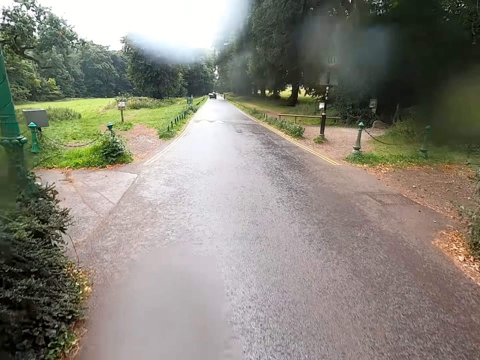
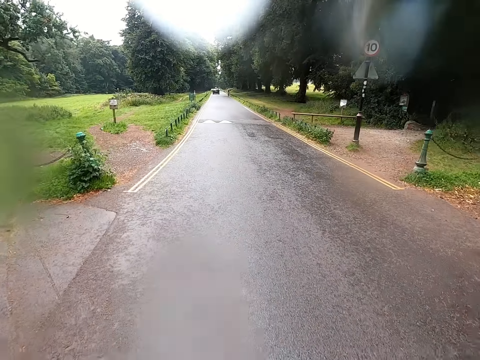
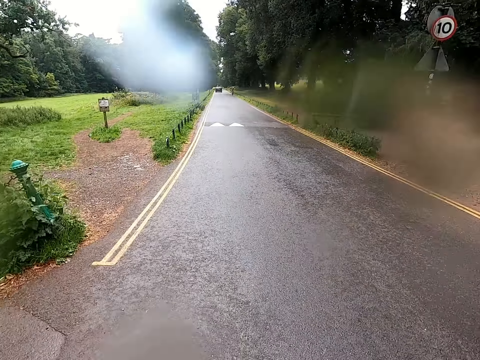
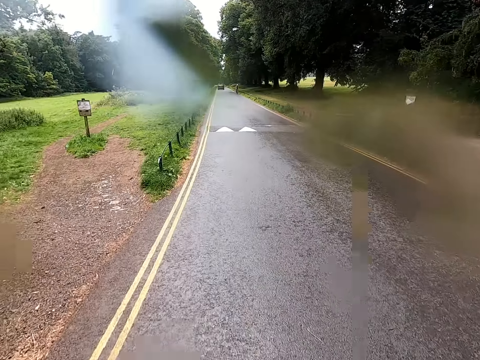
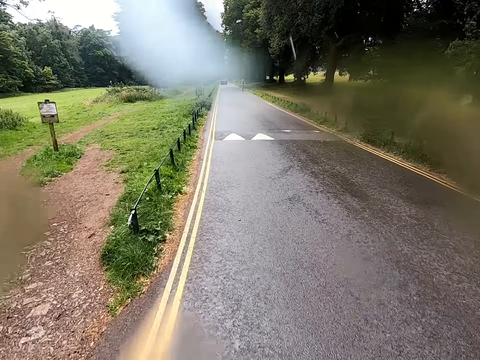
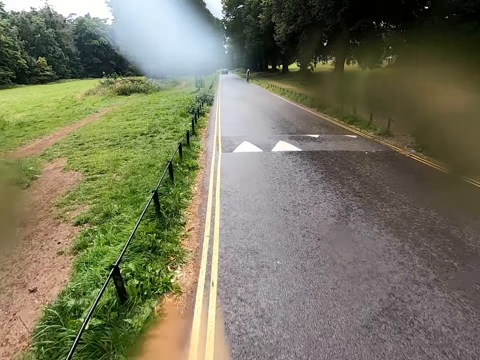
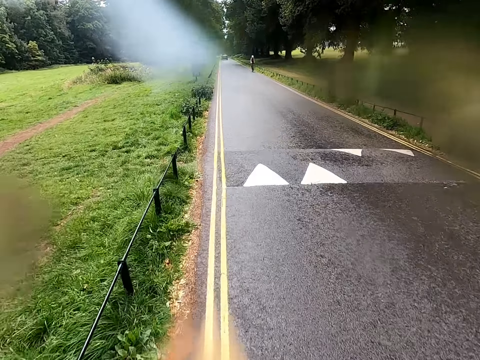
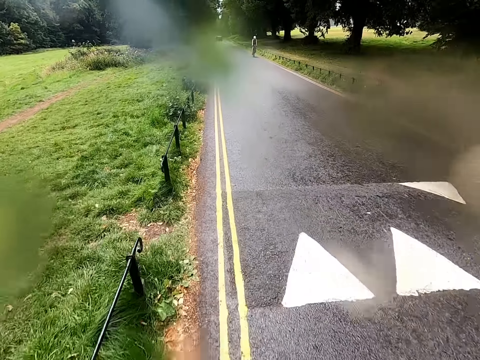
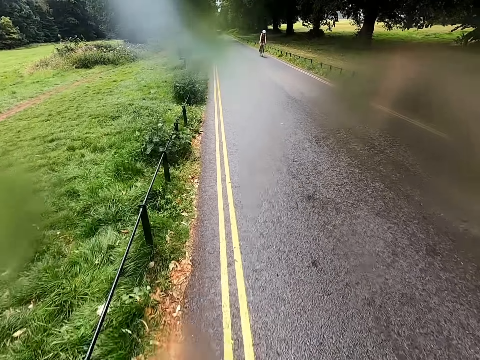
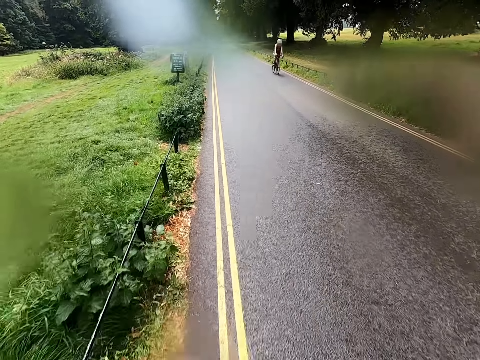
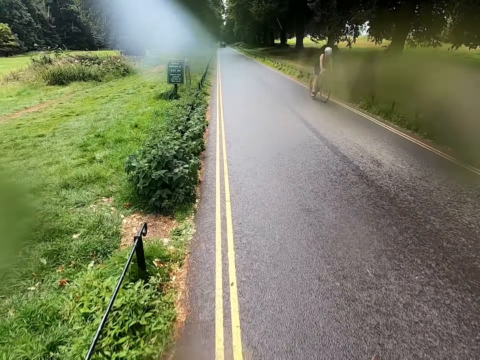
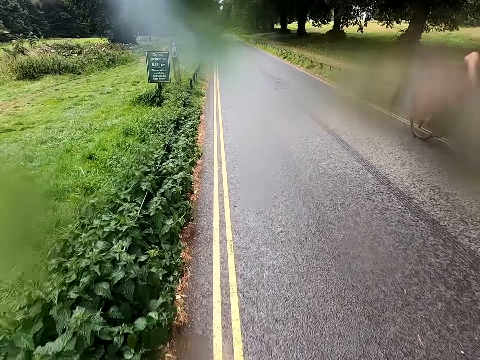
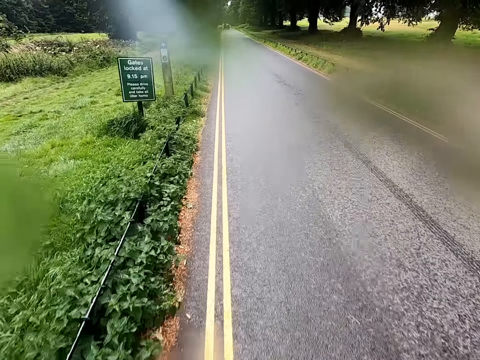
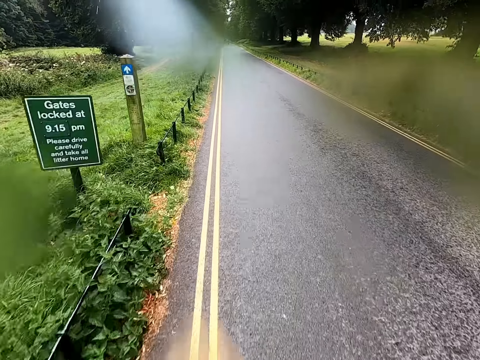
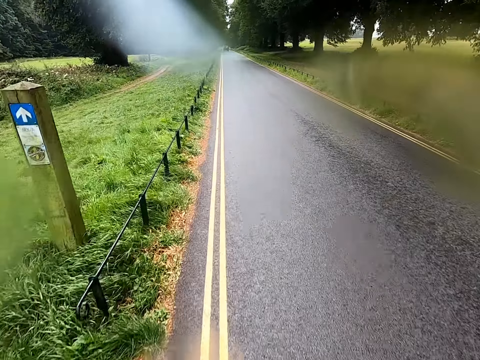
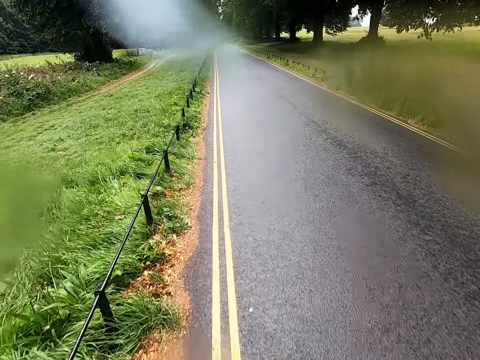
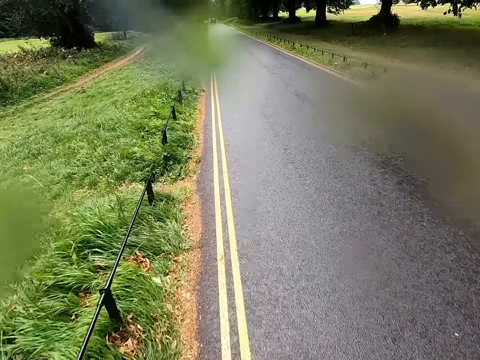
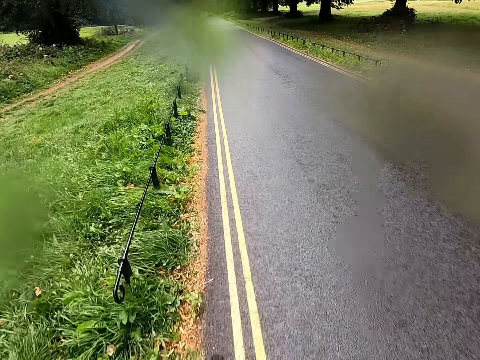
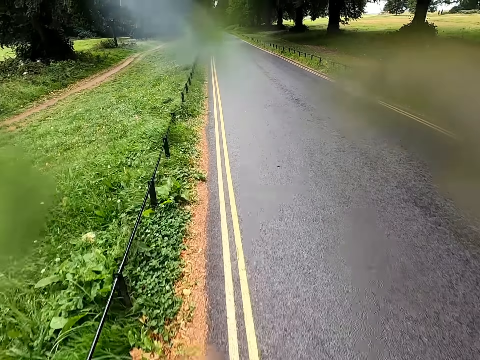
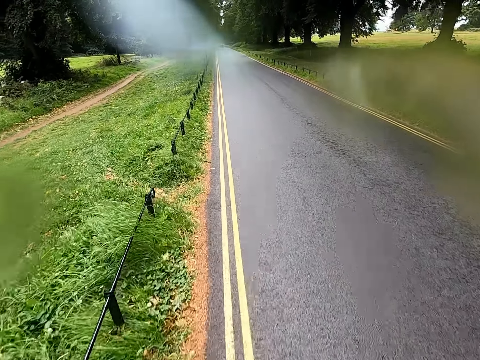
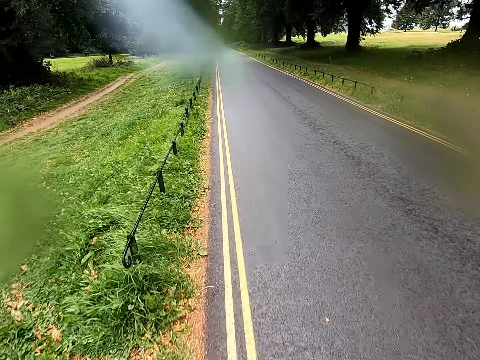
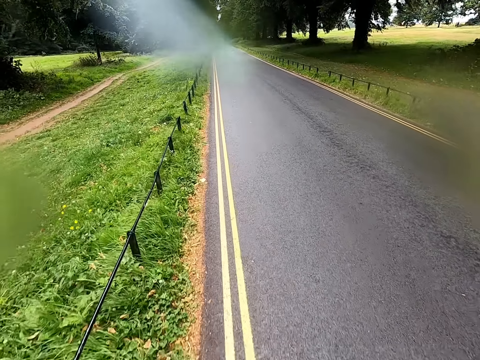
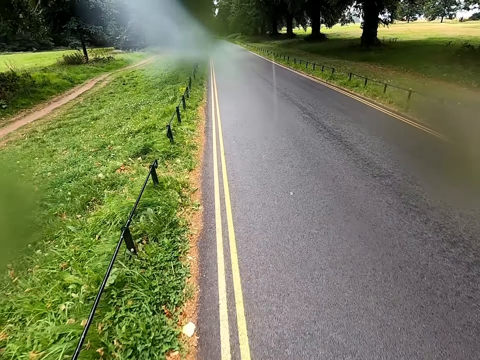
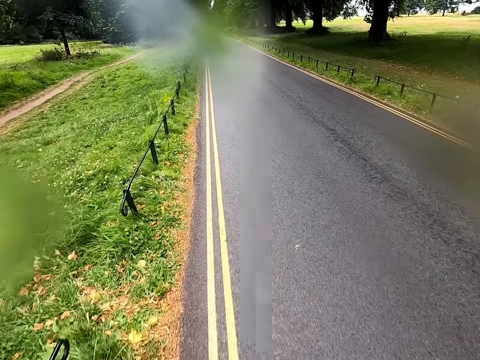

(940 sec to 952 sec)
A man rides a bicycle past the camera wearer. The camera wearer rides a bicycle on a road.

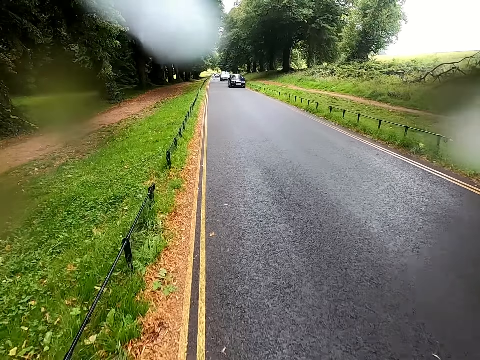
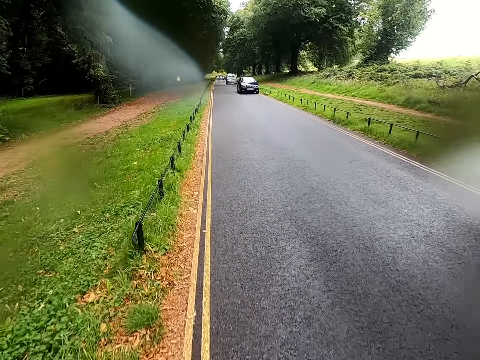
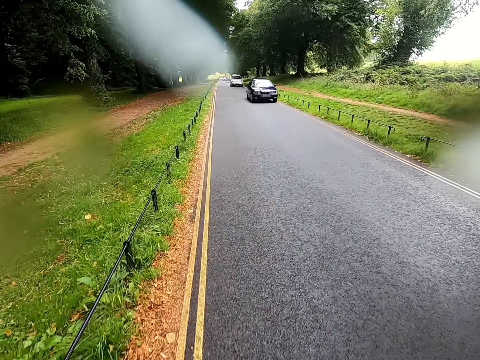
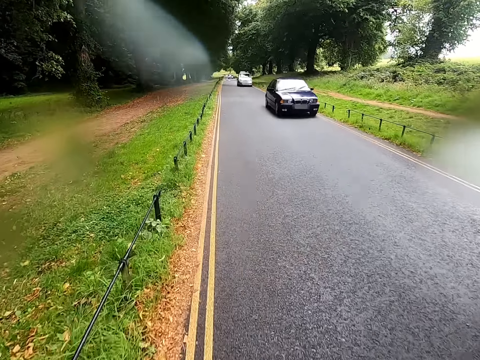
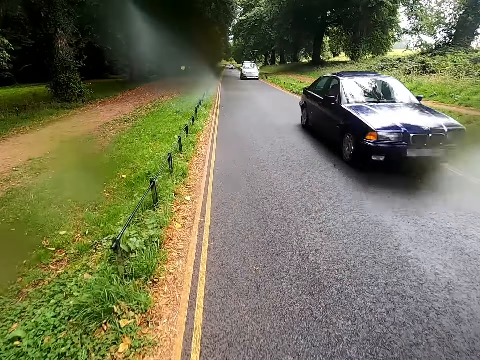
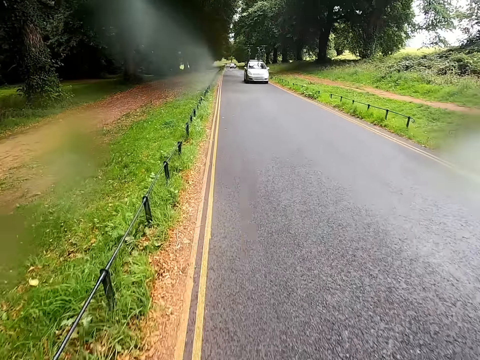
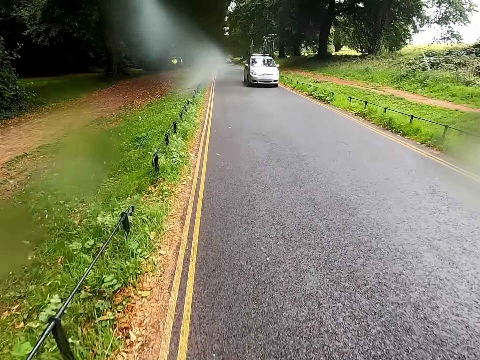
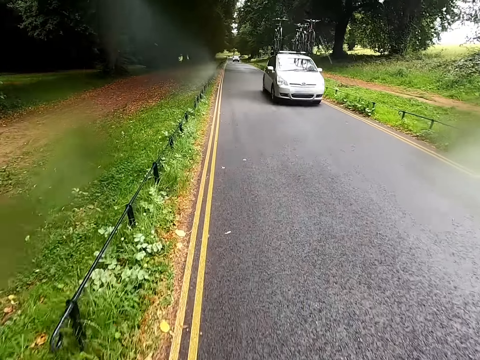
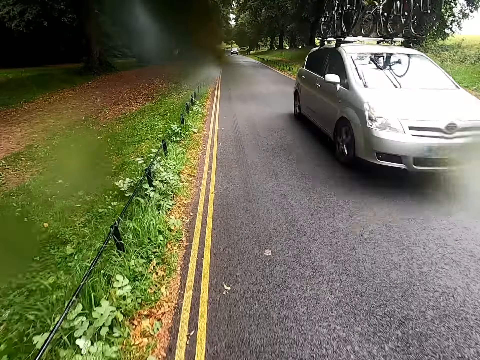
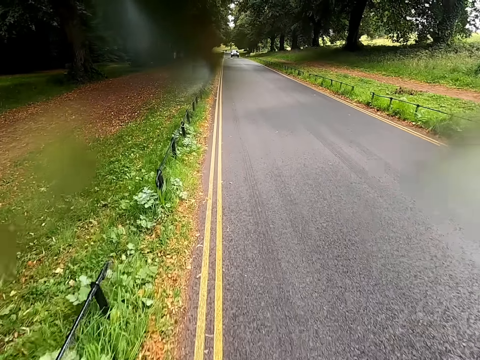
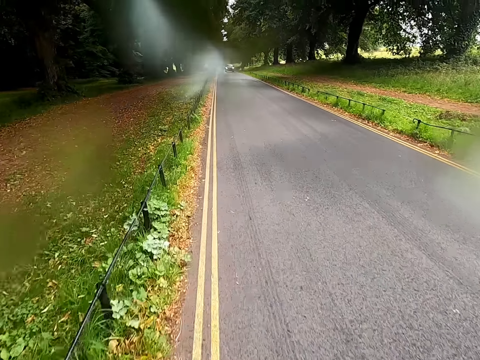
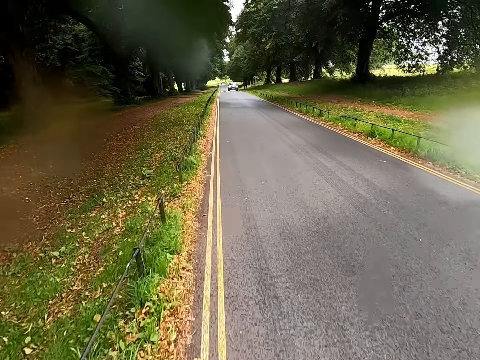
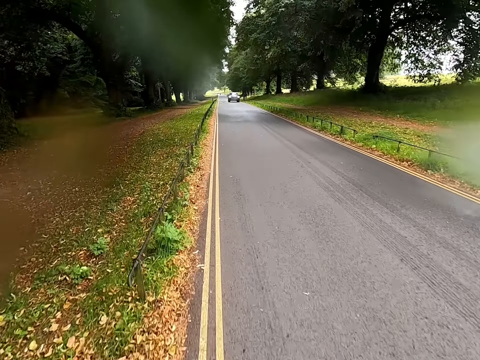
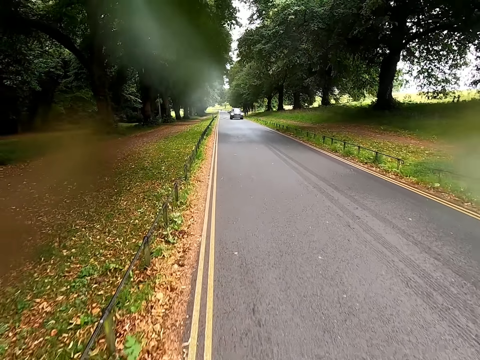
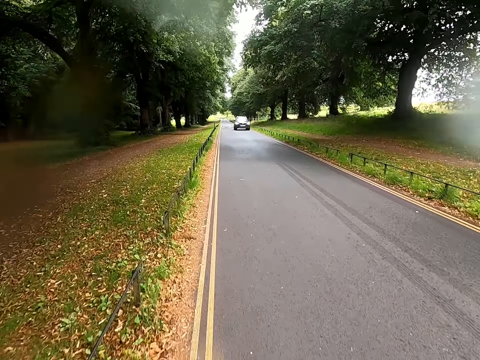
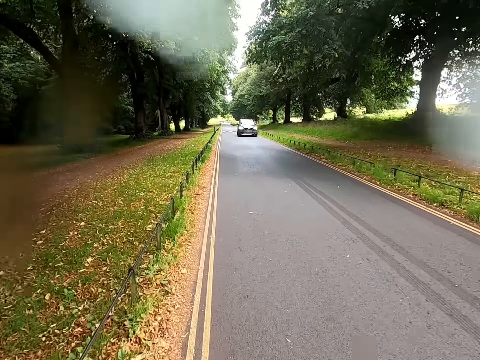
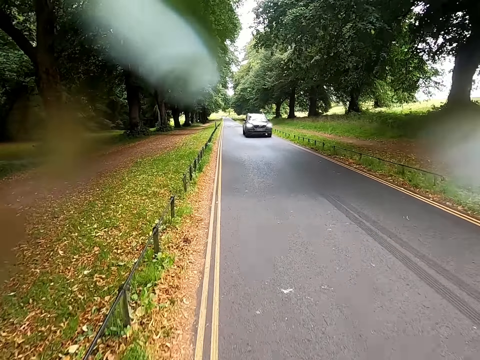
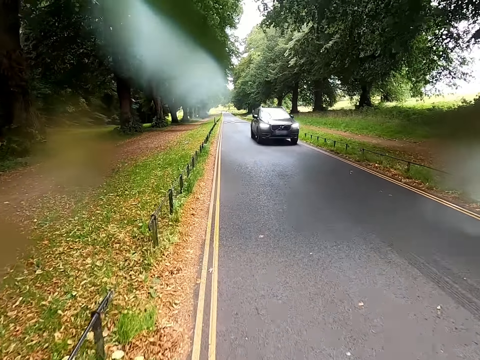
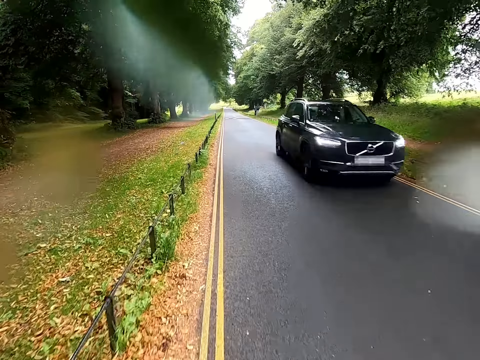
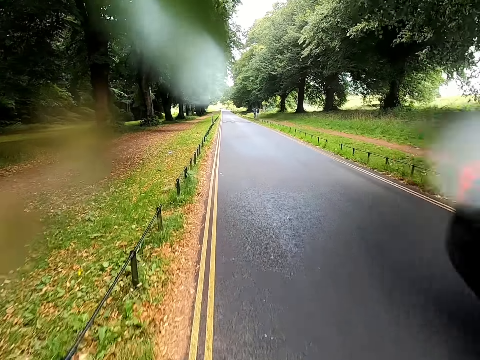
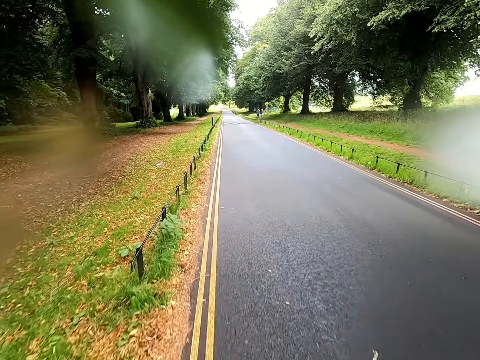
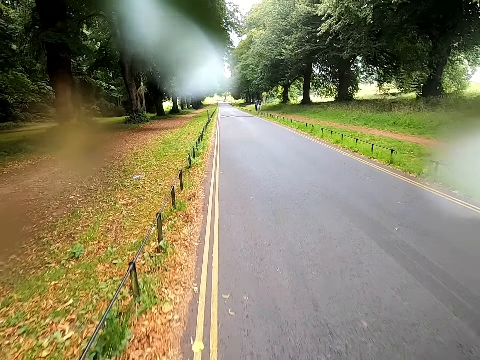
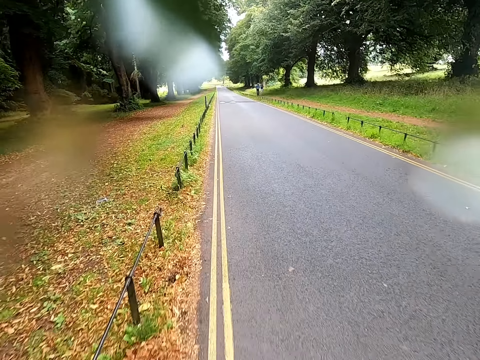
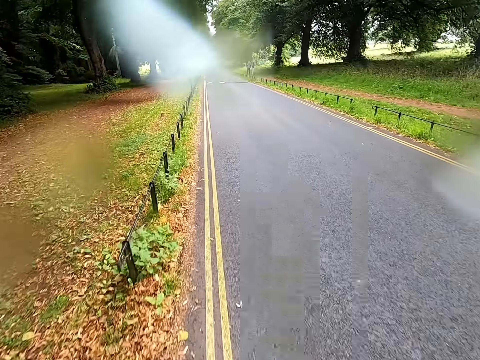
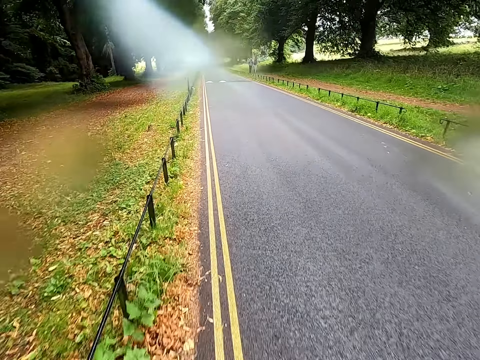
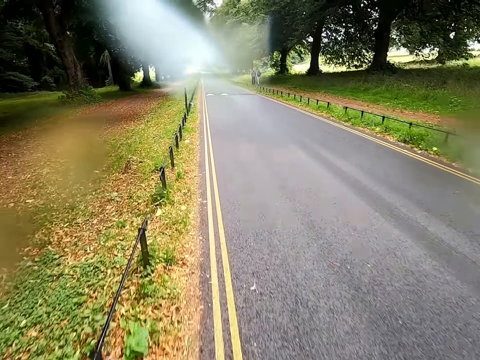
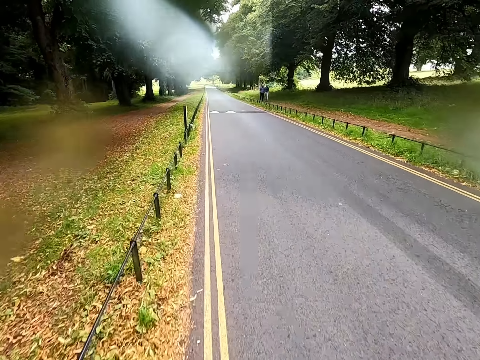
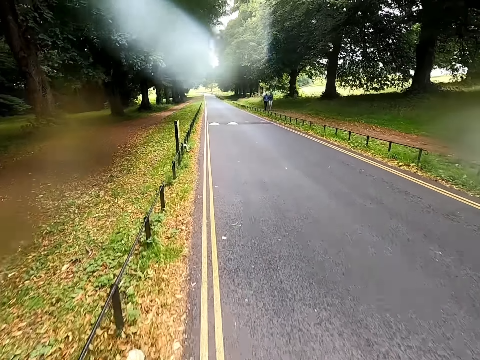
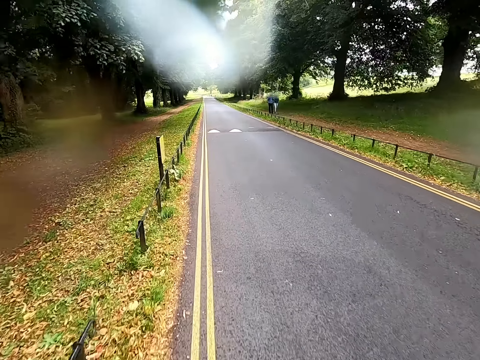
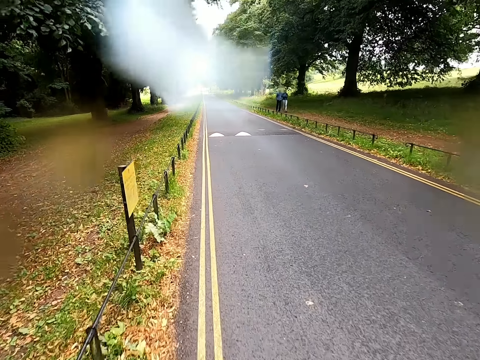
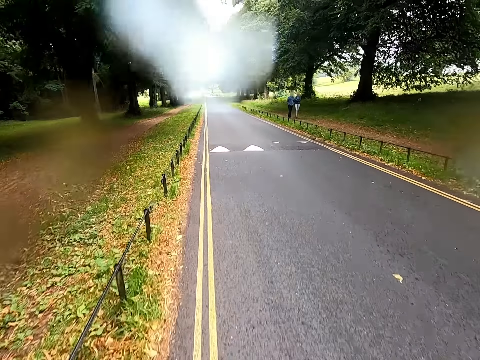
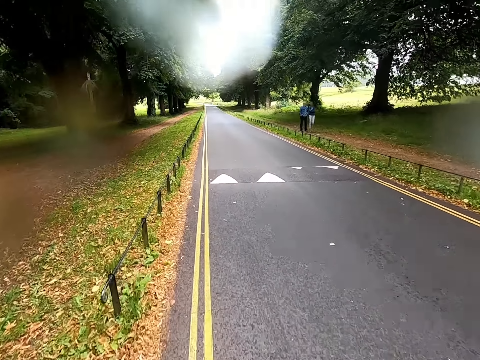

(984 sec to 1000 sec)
The camera wearer rides a bicycle past a car. They ride the bicycle on a road. They ride the bicycle past the car. They ride the bicycle on the road. They ride the bicycle past the car. They ride the bicycle on the road.
